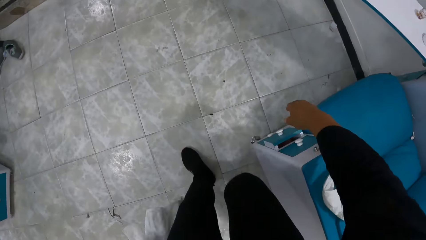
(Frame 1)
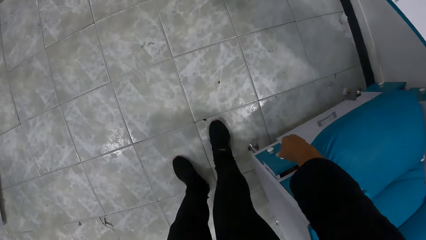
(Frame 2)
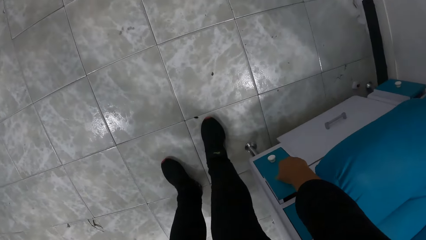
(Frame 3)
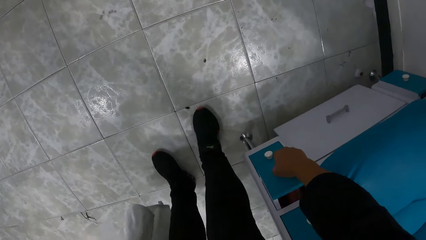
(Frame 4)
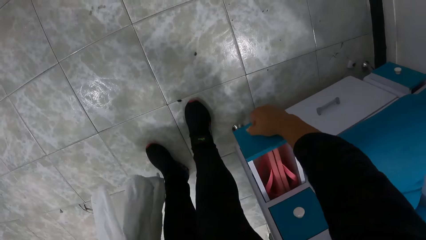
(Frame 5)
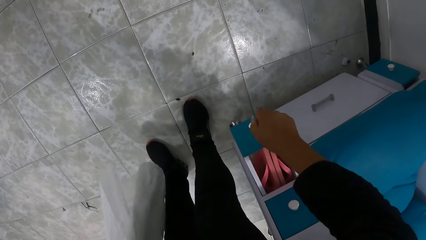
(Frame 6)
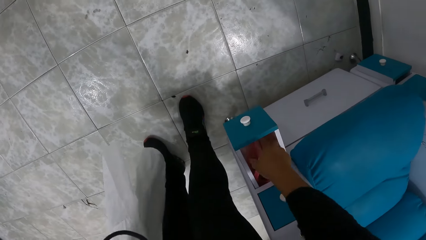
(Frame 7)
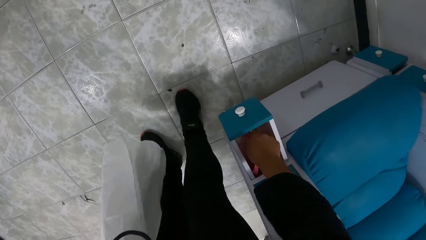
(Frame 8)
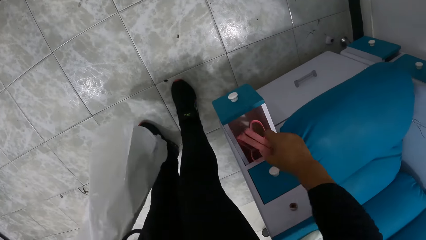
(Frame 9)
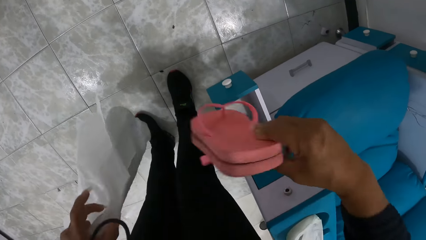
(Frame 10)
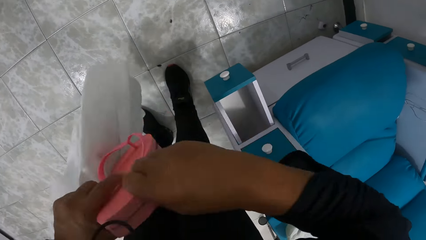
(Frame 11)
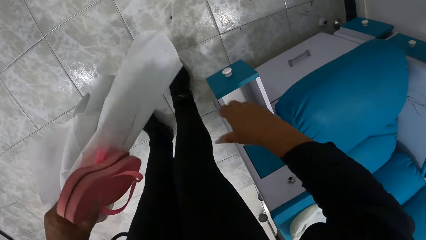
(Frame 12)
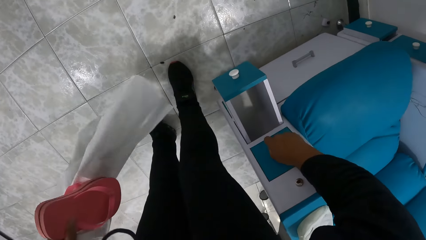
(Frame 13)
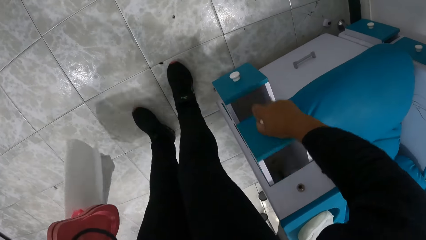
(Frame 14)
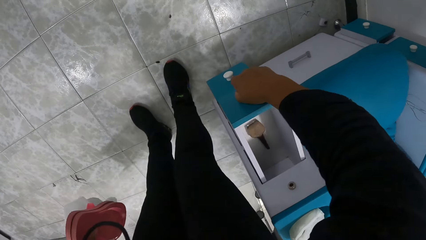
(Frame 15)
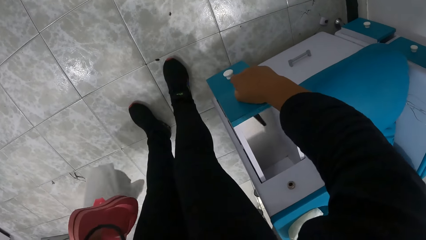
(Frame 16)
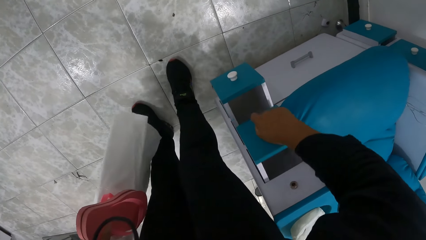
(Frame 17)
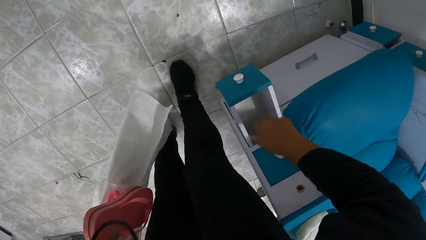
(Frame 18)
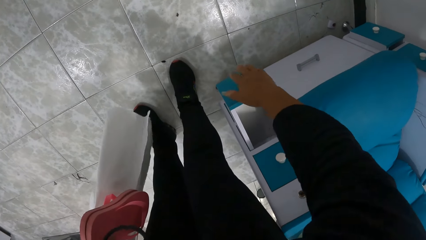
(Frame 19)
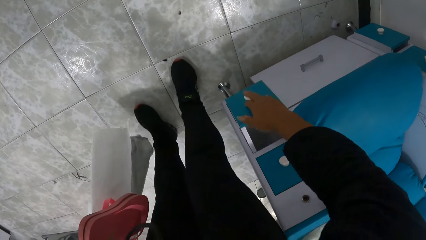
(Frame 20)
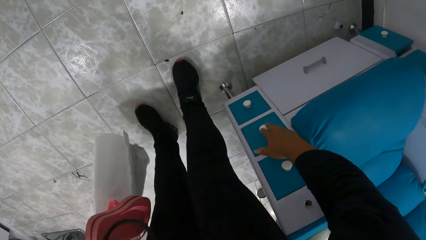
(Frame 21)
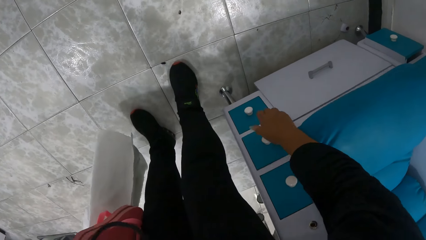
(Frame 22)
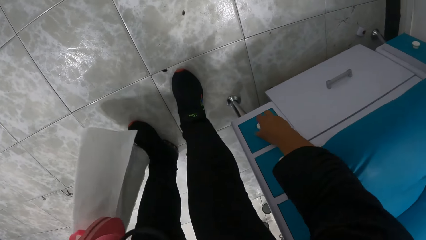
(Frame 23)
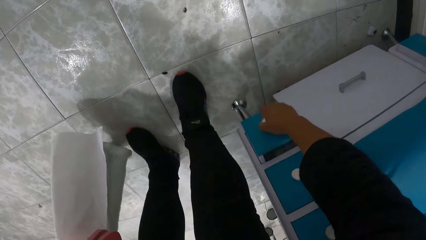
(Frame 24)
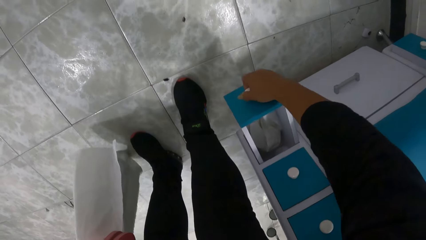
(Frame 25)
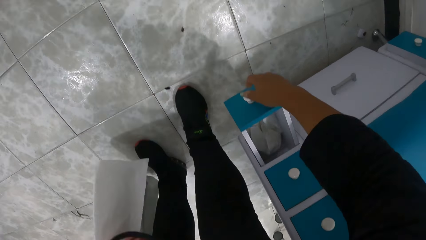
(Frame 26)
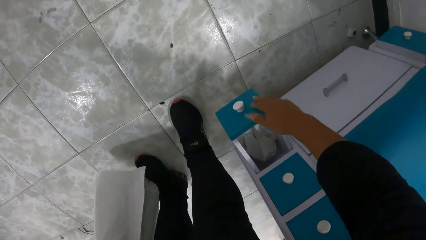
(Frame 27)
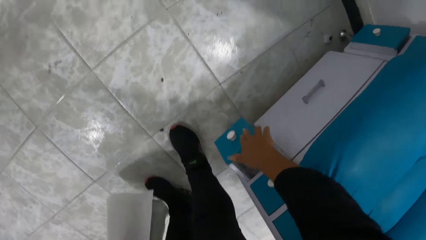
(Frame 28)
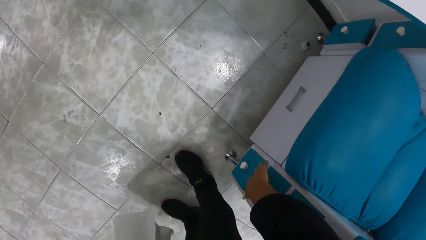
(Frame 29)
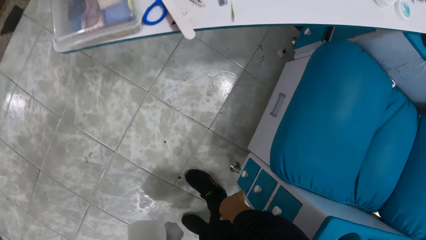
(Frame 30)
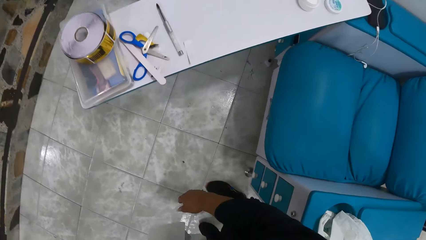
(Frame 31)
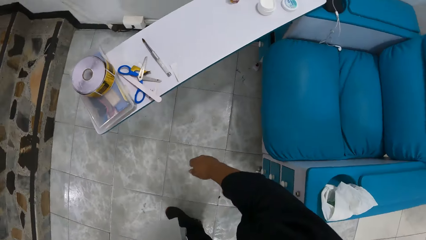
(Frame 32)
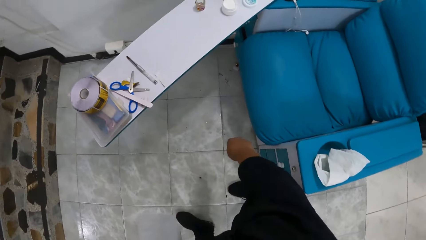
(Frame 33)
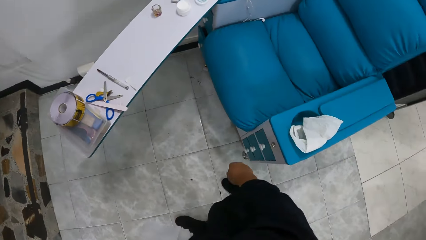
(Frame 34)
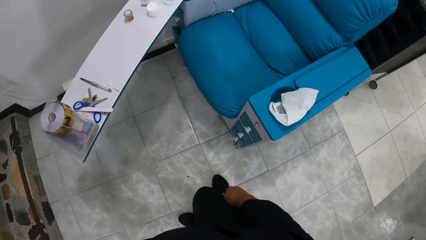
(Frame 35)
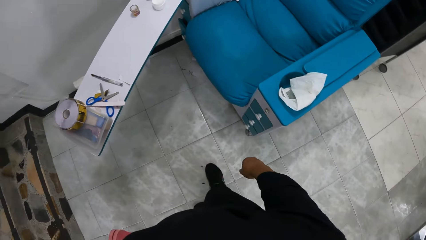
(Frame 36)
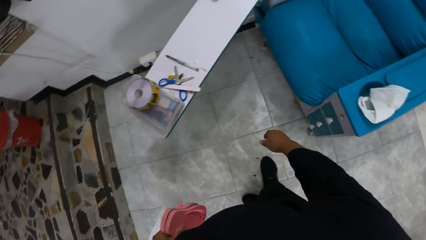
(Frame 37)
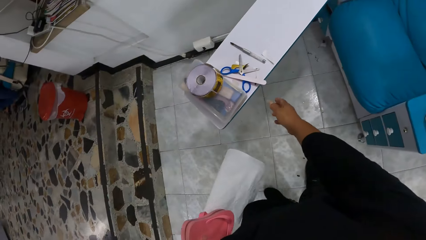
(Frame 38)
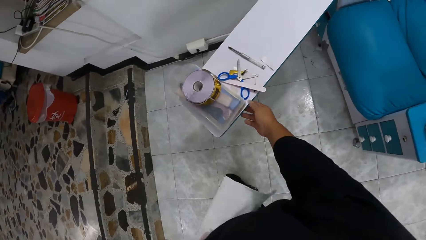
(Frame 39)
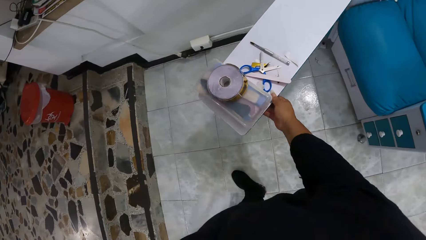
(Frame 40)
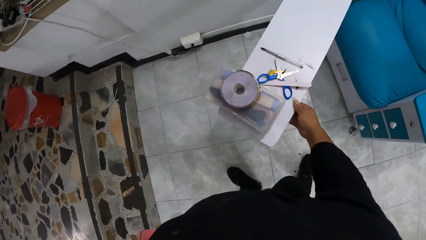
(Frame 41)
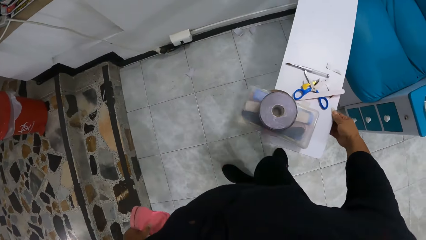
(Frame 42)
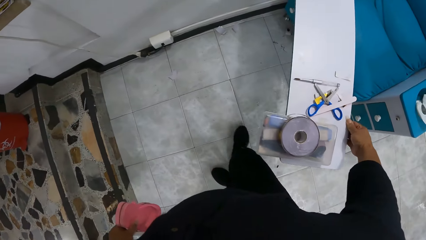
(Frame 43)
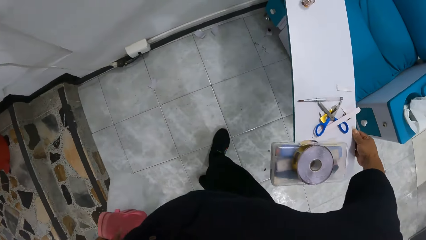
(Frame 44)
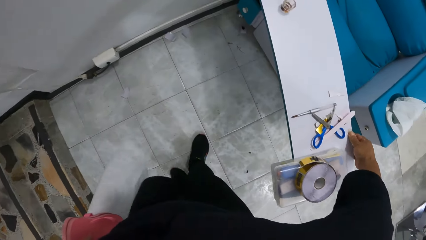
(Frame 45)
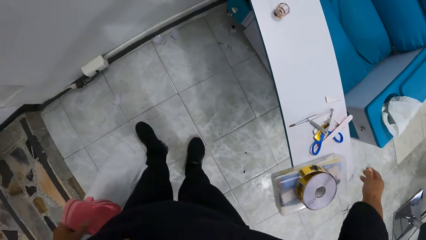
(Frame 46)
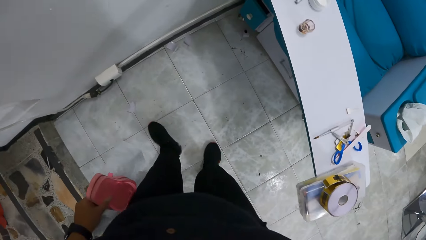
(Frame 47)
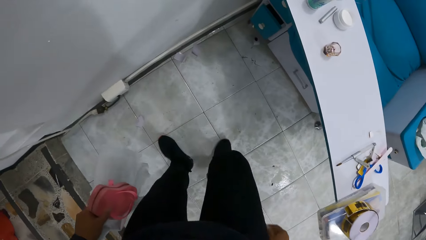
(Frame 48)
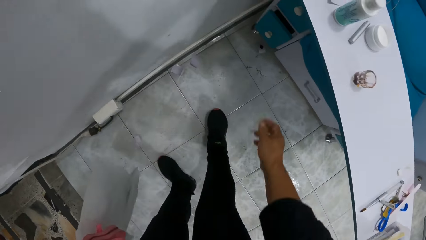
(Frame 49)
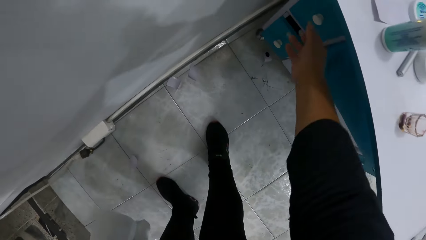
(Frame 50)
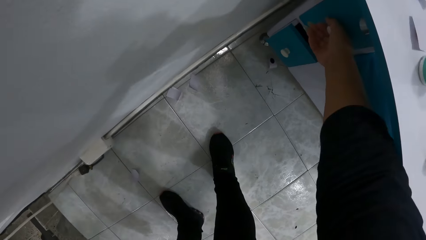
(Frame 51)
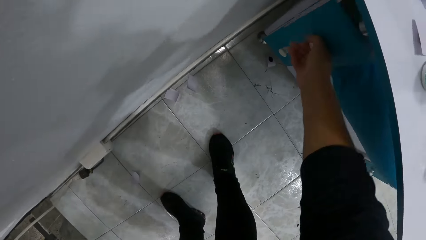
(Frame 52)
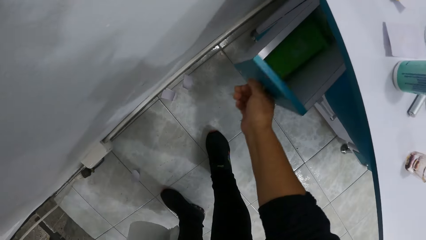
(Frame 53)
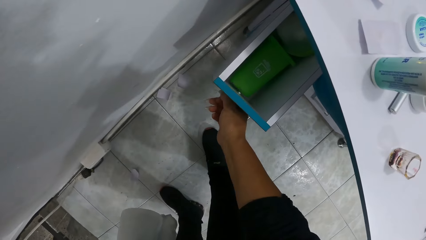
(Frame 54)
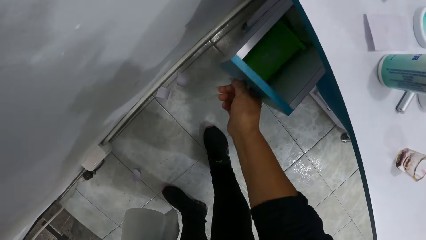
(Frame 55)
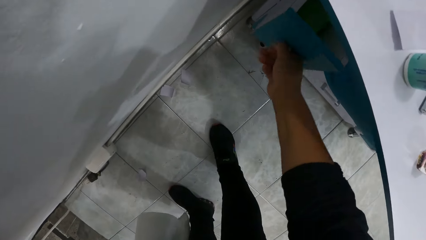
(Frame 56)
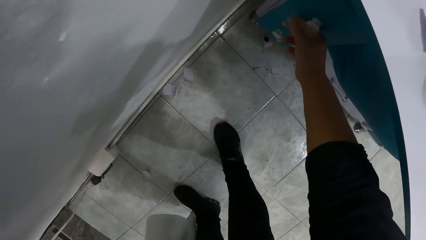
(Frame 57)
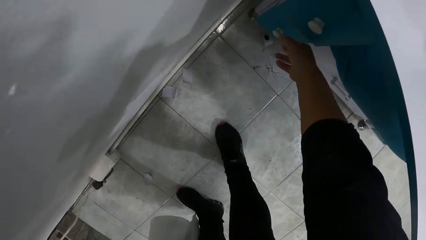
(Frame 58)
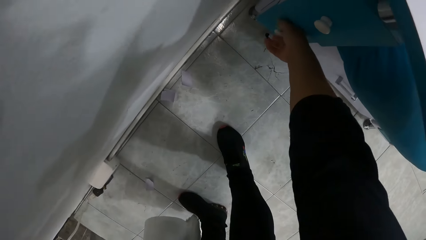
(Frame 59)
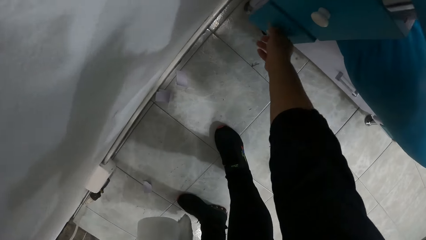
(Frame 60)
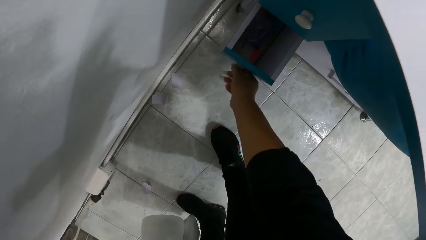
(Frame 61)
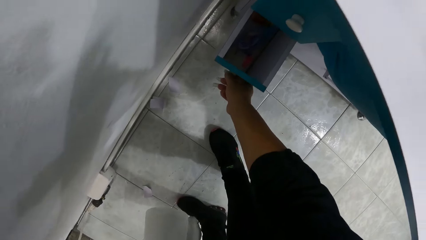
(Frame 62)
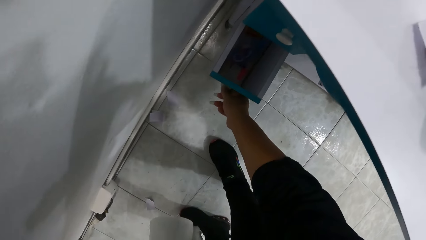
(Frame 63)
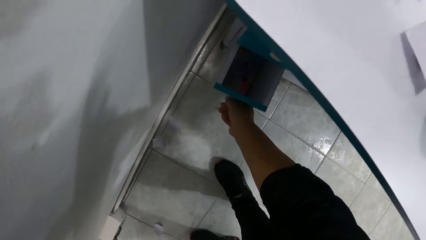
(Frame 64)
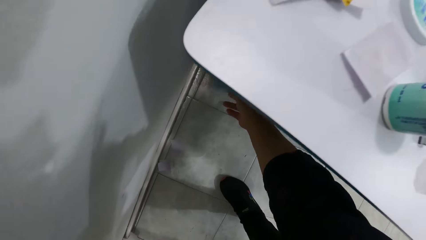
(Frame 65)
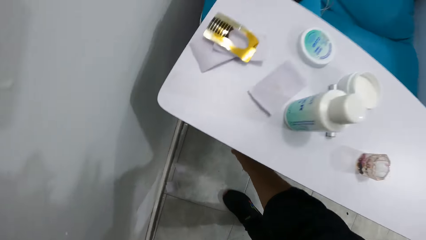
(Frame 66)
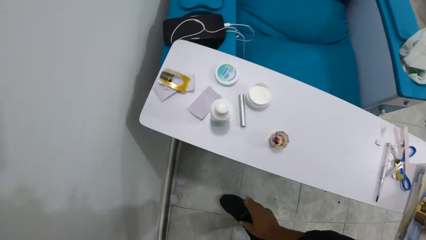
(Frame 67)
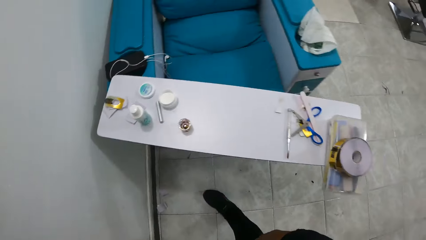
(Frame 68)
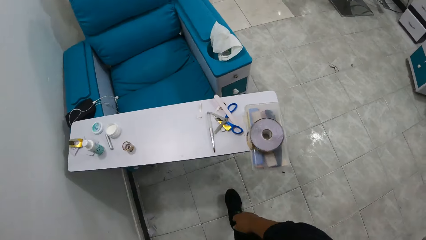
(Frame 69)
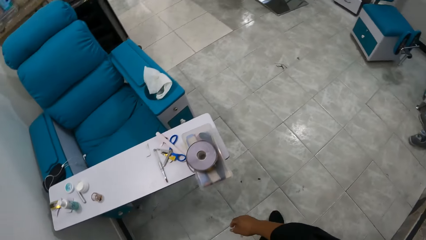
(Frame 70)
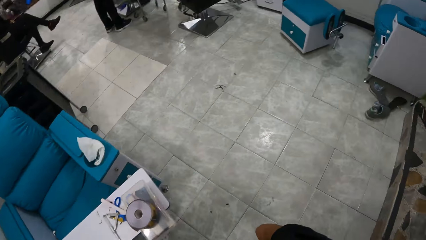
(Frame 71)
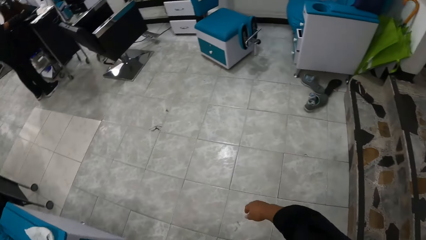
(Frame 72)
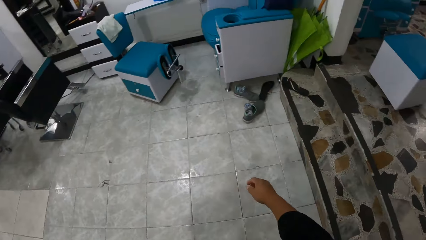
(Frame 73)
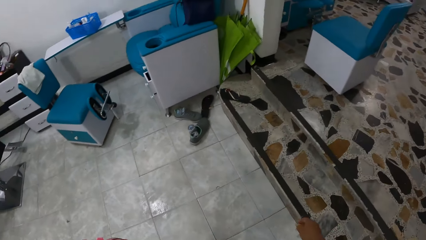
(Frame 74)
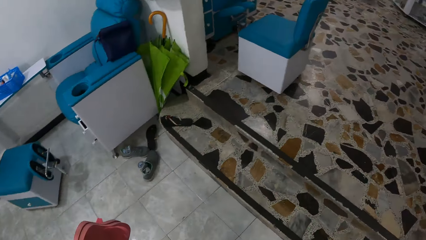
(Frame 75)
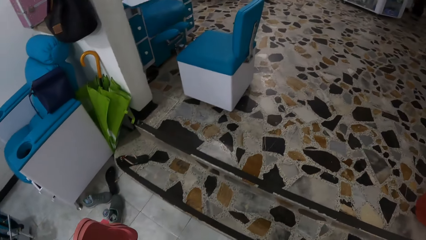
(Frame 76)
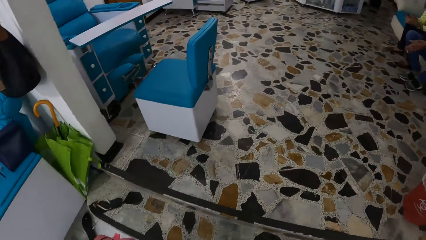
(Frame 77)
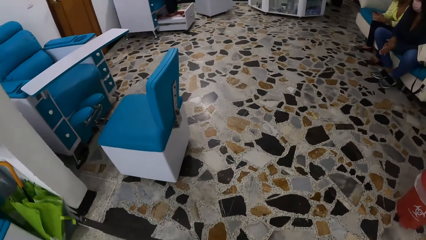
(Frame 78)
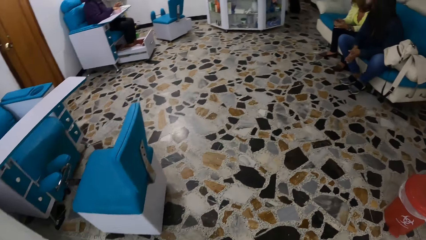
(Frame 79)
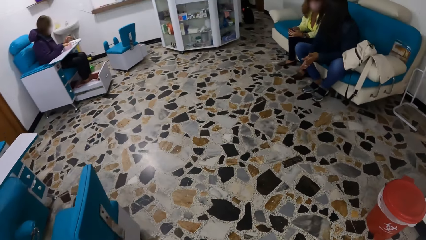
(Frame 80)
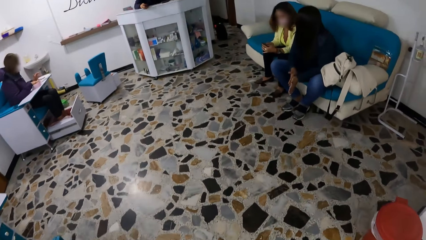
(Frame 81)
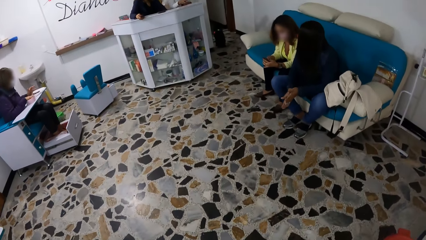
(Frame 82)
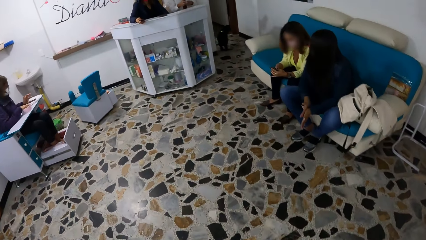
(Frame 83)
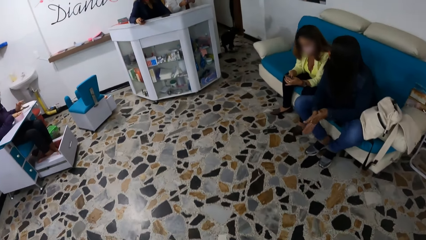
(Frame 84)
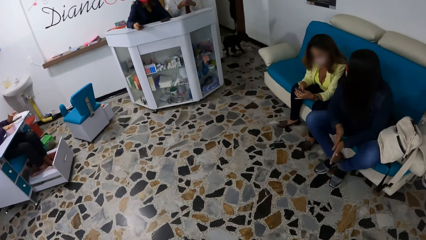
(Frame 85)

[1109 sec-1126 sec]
The camera wearer walks around. She opens a drawer with her right hand. She brings out a pair of flip flops from the drawer with her right hand. She passes the pair of flip flops from her right hand to her left hand. She opens a drawer with her right hand. She closes the drawer with her right hand. She closes it again. She opens a drawer with her right hand. She closes the drawer with her right hand. She pulls an over chair table with her right hand. She pushes the table in. She opens a drawer with her right hand. She closes the drawer with her right hand. She opens a drawer with her right hand. She closes the drawer with her right hand.
